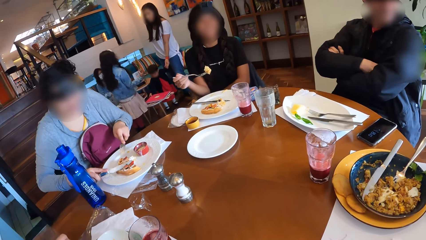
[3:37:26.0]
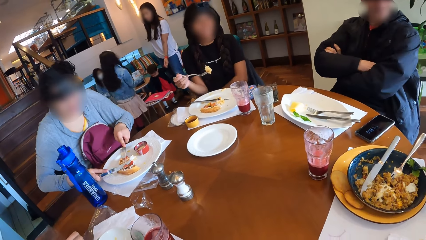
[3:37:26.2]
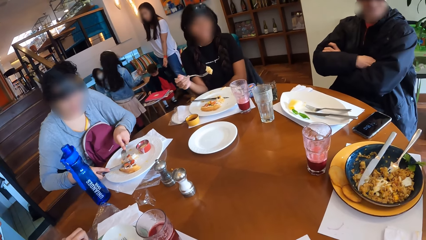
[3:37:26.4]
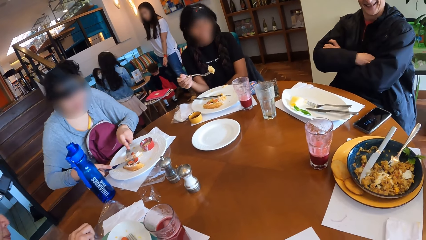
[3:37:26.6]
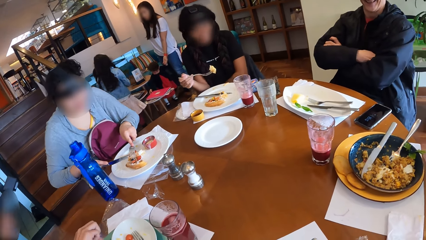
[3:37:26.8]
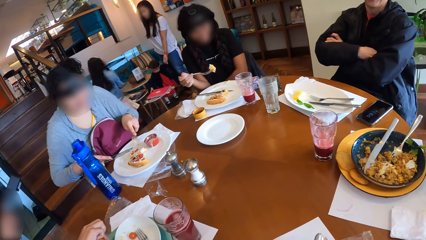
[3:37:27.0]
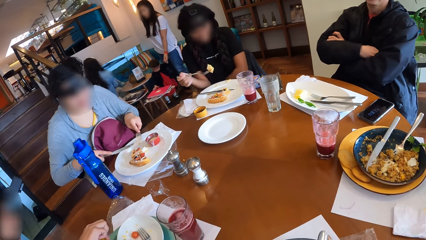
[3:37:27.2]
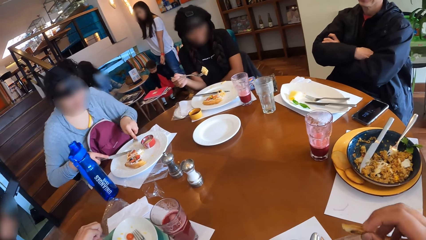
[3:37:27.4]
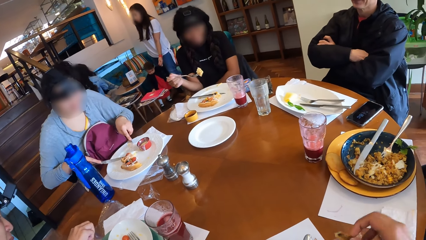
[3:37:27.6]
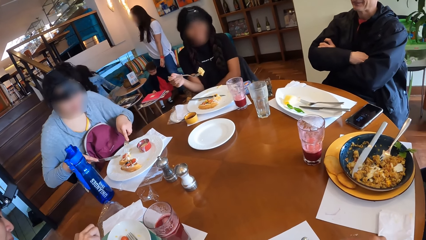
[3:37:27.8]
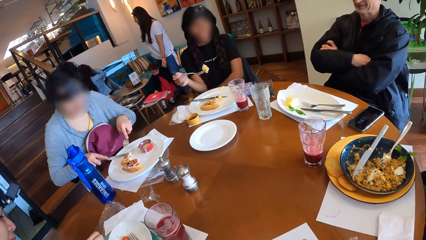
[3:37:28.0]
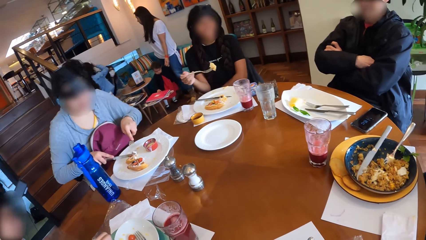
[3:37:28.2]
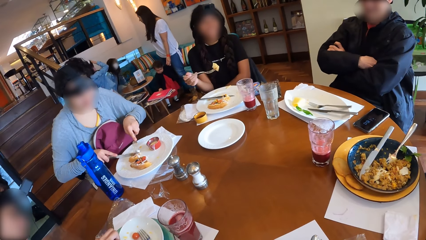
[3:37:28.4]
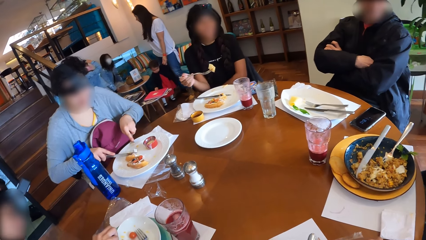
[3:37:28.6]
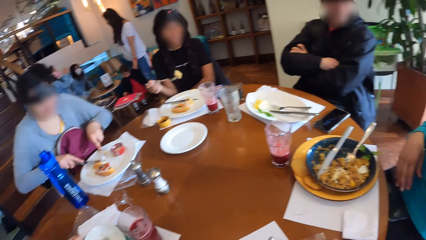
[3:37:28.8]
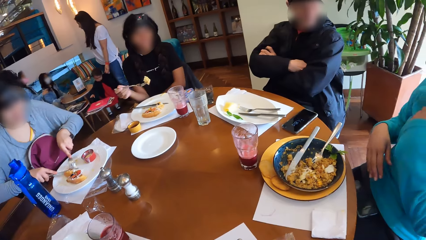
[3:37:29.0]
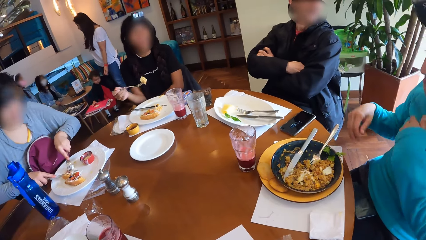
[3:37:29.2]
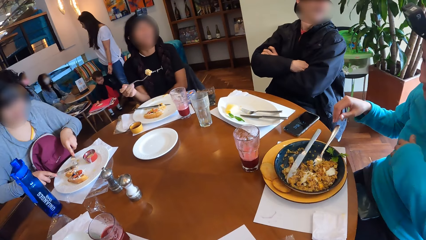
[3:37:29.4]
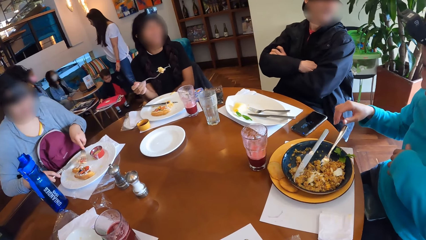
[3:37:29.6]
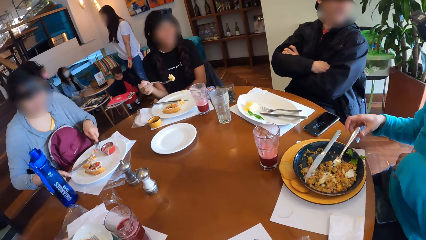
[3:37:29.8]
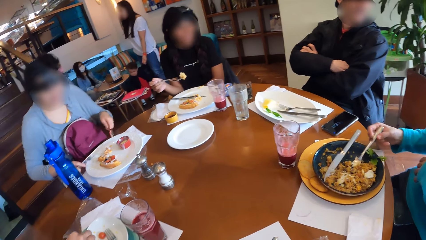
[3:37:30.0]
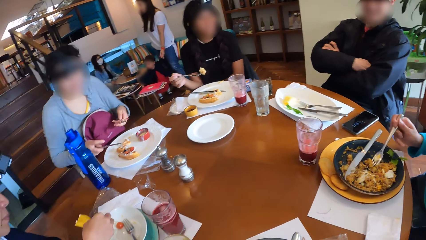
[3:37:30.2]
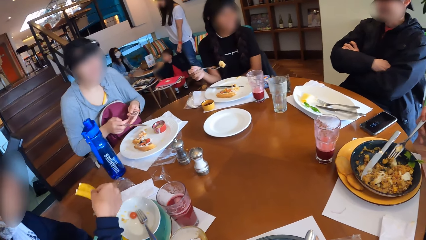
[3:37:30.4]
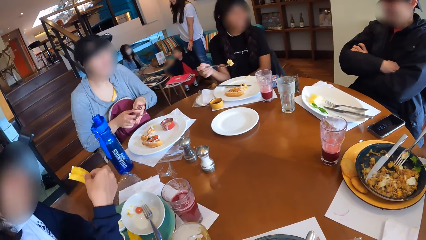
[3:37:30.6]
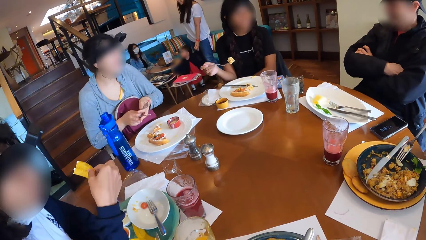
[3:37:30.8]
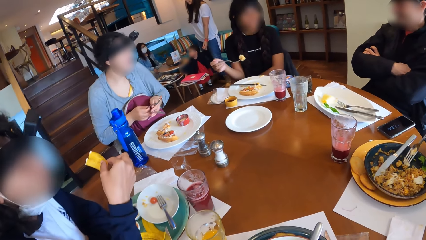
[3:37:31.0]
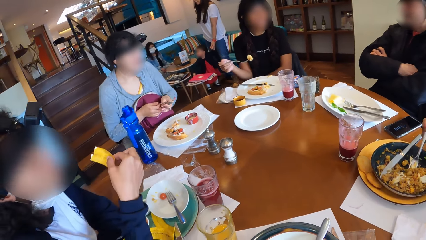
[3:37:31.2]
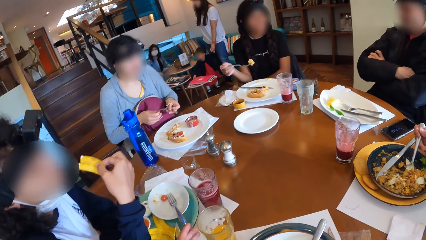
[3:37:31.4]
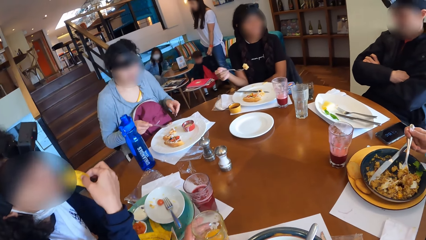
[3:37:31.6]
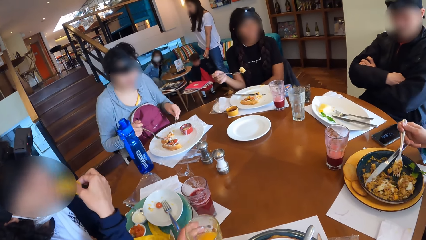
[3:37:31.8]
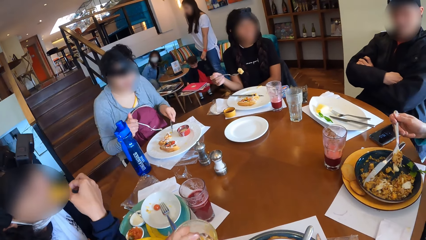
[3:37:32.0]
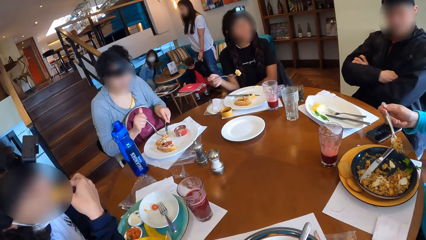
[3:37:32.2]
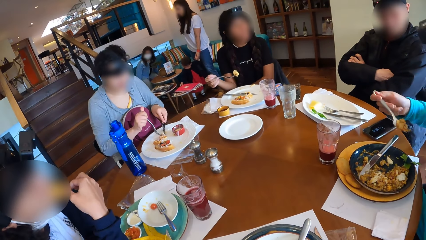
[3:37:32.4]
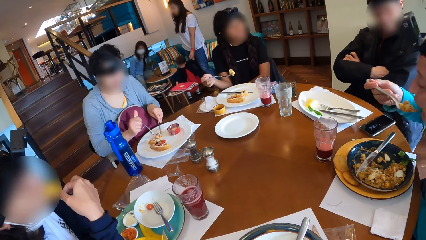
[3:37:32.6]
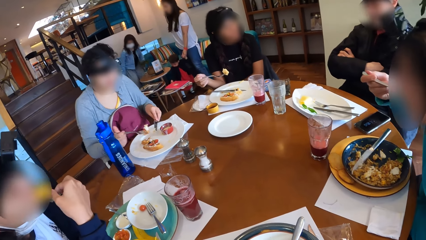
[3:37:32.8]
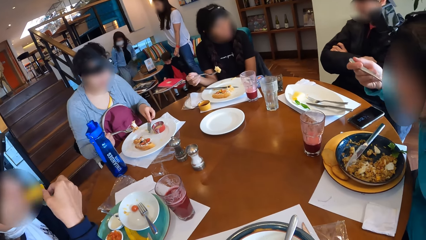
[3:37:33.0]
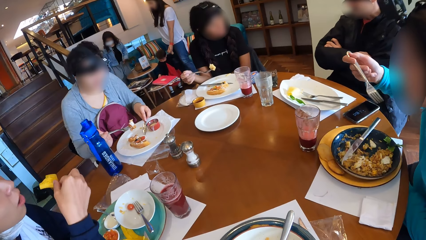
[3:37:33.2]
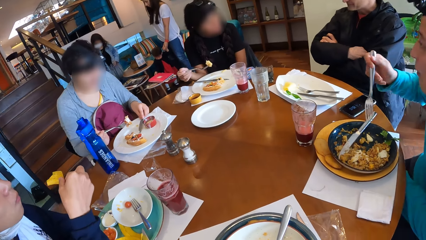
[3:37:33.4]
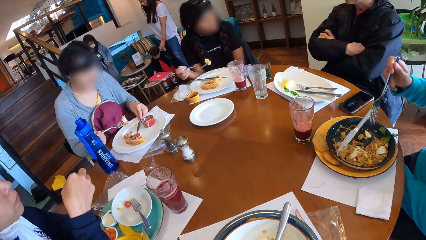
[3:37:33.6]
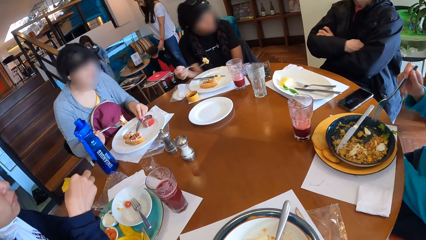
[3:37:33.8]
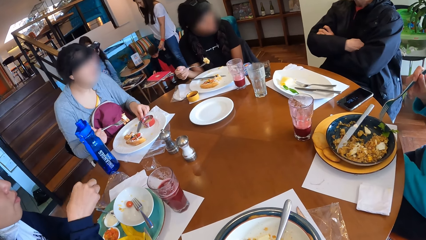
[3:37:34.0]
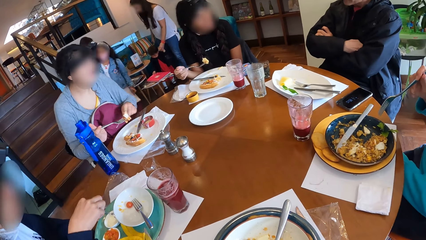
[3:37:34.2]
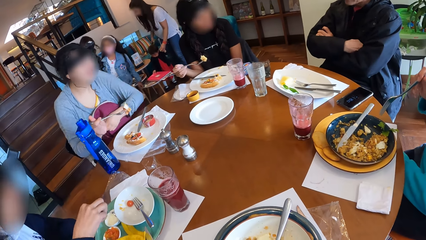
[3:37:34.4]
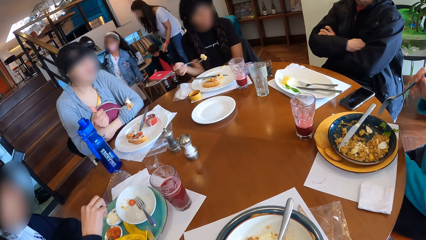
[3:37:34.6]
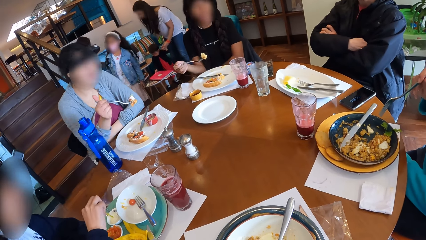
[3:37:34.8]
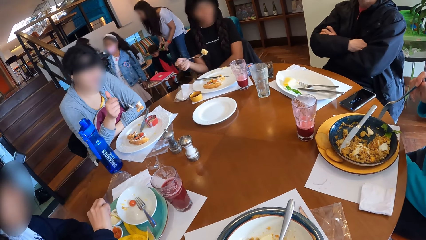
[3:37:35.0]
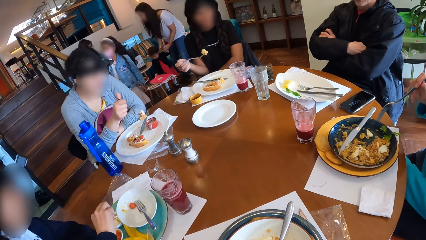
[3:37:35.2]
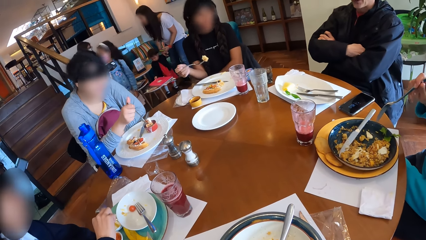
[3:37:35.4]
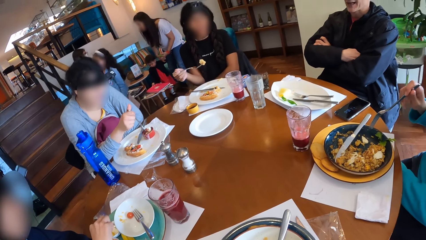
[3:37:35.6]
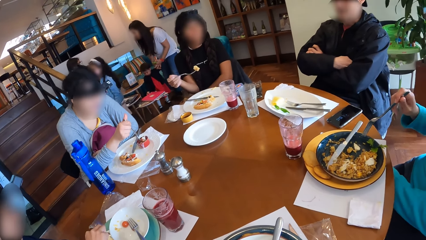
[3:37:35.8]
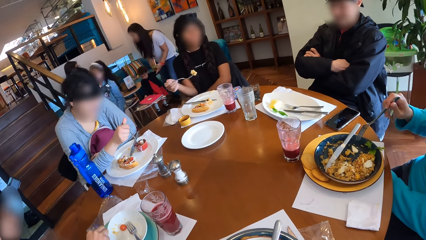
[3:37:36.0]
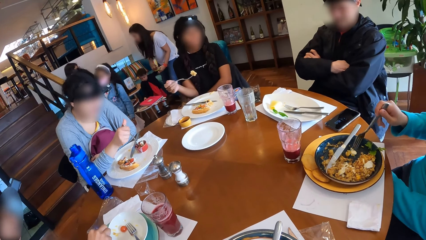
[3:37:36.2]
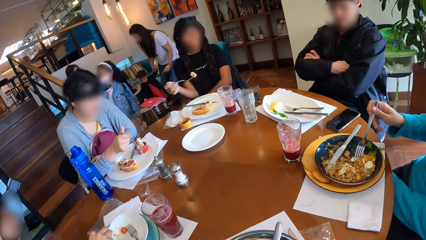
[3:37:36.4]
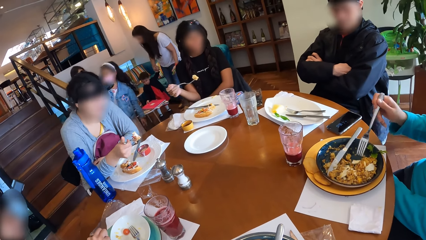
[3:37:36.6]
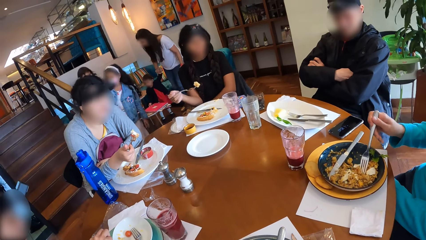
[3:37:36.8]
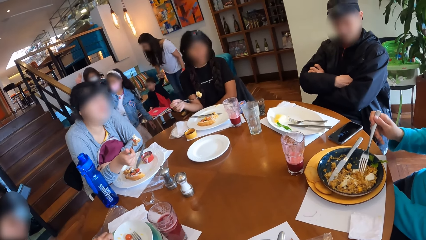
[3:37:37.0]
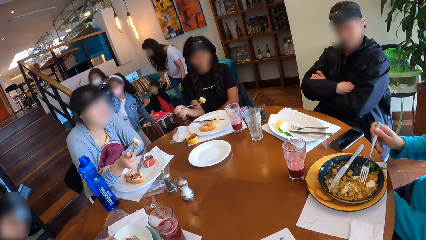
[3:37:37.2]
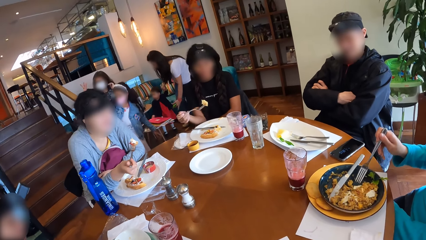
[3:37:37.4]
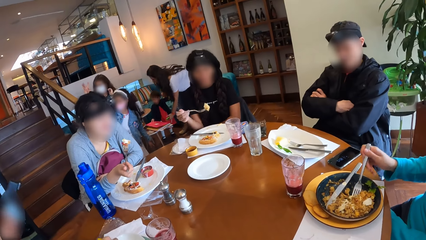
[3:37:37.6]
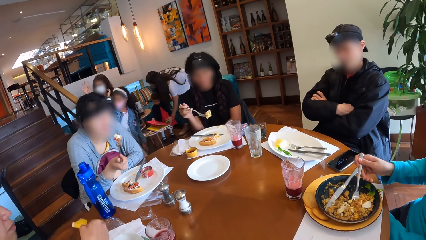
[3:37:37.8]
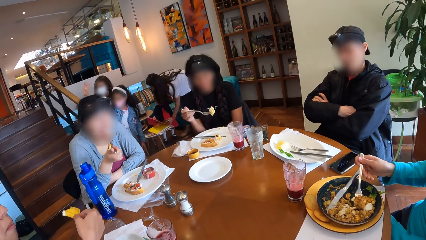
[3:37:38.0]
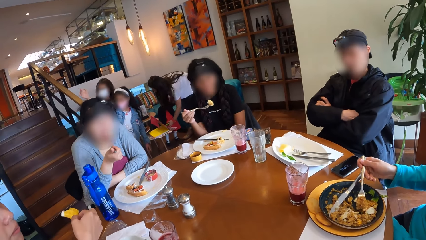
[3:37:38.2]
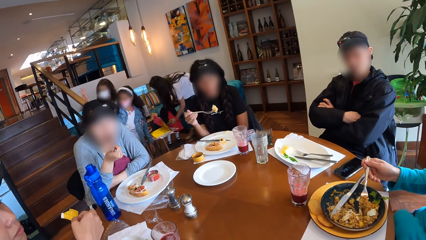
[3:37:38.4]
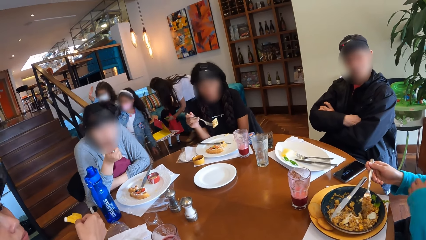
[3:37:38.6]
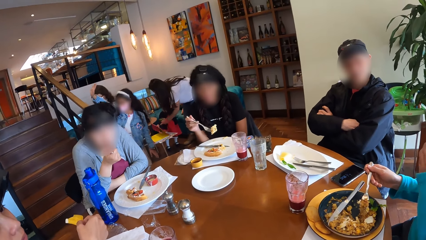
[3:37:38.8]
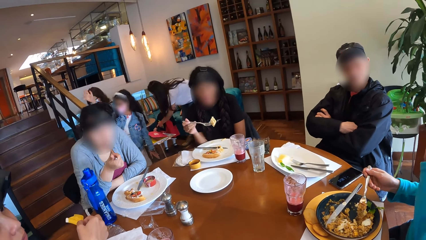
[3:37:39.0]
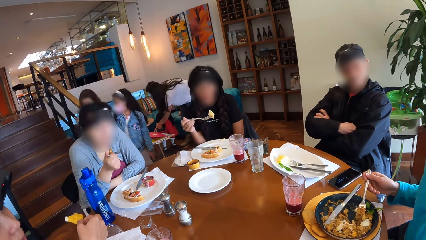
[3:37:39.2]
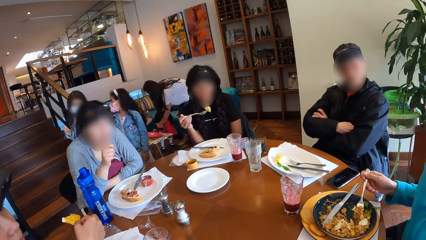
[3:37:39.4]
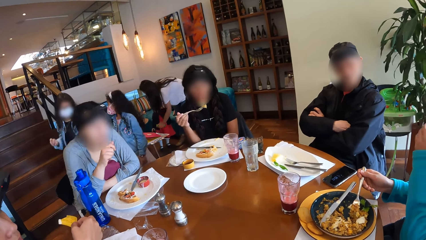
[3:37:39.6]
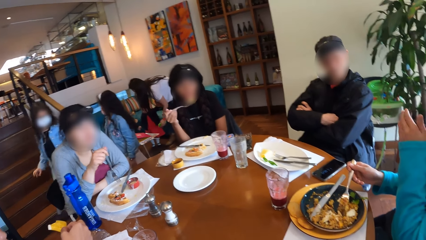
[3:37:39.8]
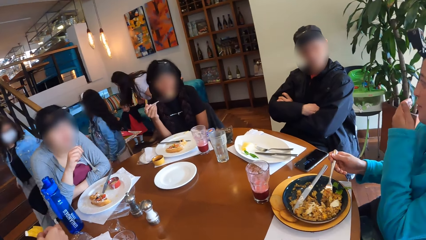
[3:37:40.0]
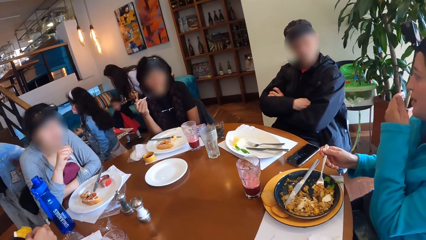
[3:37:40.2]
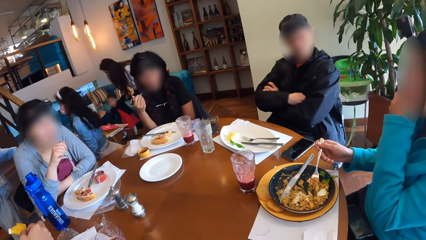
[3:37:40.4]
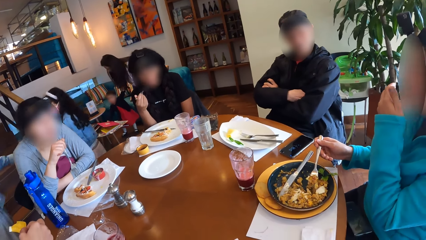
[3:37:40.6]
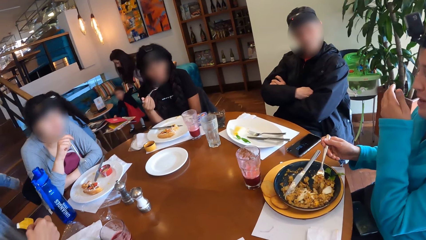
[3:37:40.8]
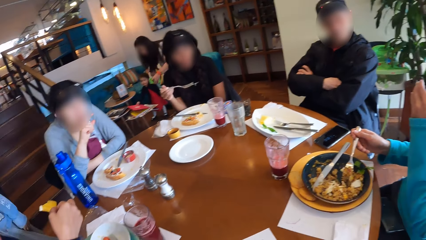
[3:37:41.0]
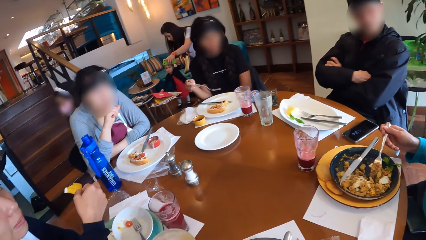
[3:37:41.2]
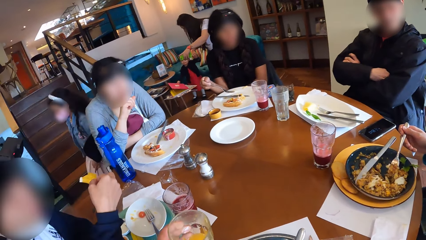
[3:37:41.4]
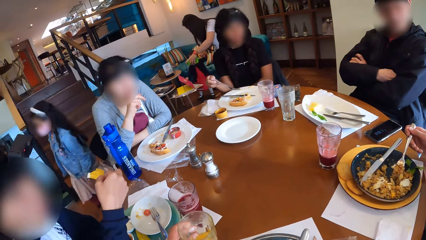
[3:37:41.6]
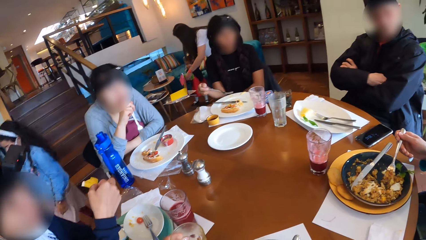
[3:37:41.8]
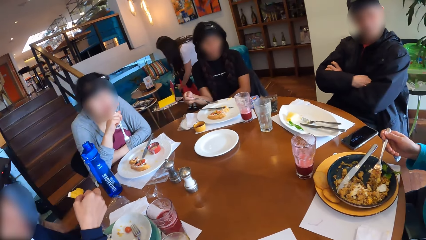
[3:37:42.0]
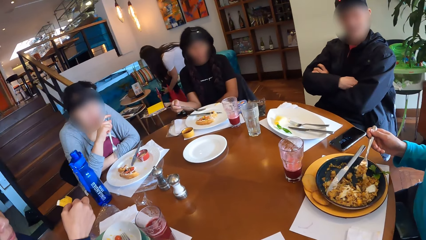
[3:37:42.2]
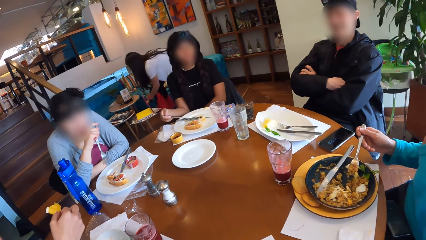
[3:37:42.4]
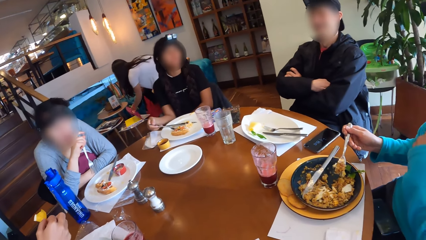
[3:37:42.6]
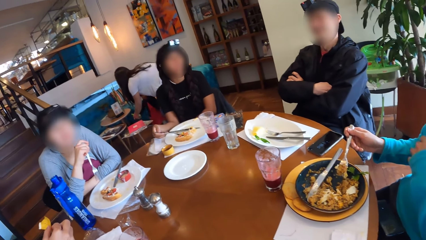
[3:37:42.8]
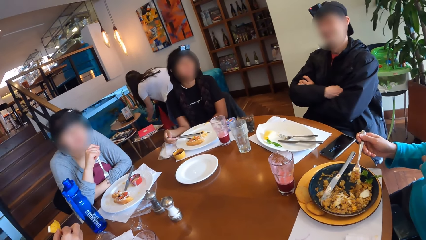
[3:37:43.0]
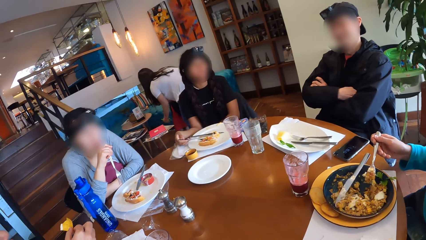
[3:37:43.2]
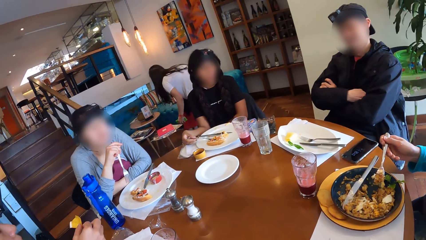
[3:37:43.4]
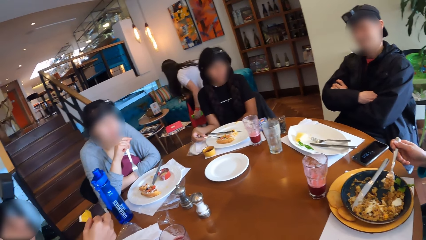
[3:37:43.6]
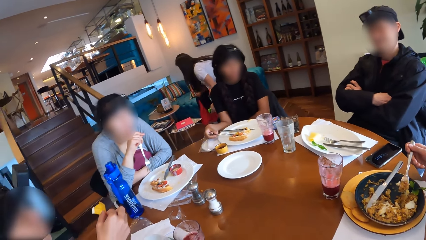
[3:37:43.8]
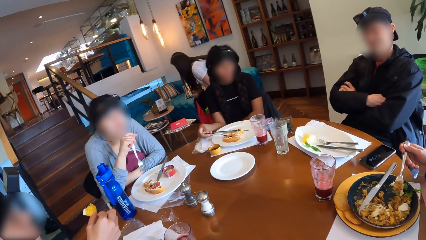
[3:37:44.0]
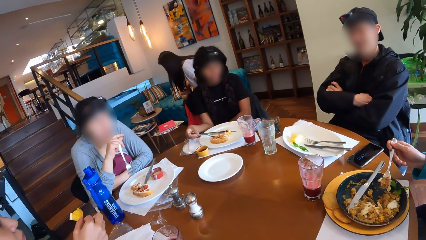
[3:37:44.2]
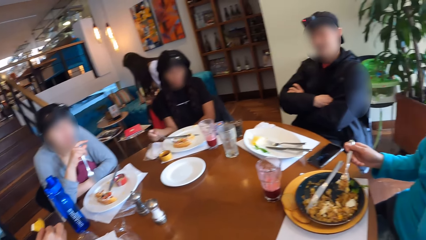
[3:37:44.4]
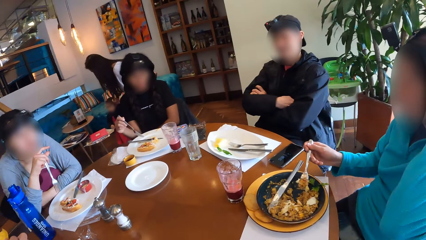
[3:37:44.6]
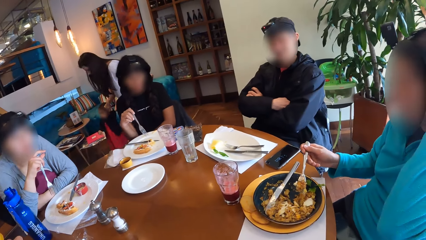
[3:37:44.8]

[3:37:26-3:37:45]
A woman dips the slice of chips into the plate of sour cream with her right hand. Another woman picks the fork from the plate with her right hand. A third woman interchanges the knife in her right hand and the fork in her left hand. The second woman picks some porridge from the plate with the fork in her right hand. The camera wearer picks a glass of juice from the table with his left hand. The first woman eats from the slice of chips in her right hand. The second woman eats from the fork in her right hand. The third woman picks some waffles with the fork in her right hand. The third woman places the knife on the table with her left hand. The first woman dips the slice of chips into the plate of sour cream with her right hand. The third woman dips the waffles into the dipping sauce with the fork in her right hand. The second woman stirs the porridge in the plate with the fork in her right hand. The second woman picks some porridge from the plate with the fork in her right hand. The third woman eats from the fork in her right hand. A fourth woman eats from the fork in her right hand. The camera wearer places the glass of juice on the table with his left hand. He drops the glass.
